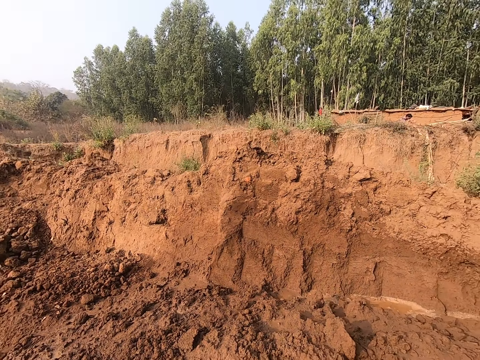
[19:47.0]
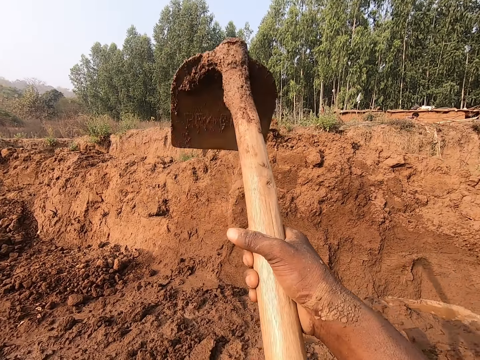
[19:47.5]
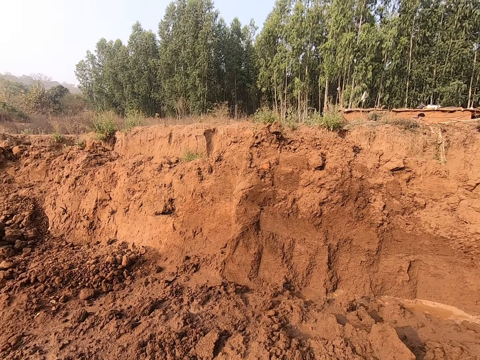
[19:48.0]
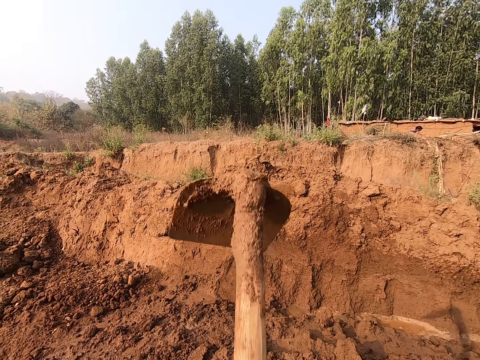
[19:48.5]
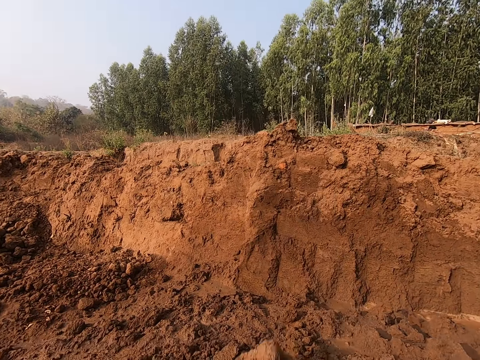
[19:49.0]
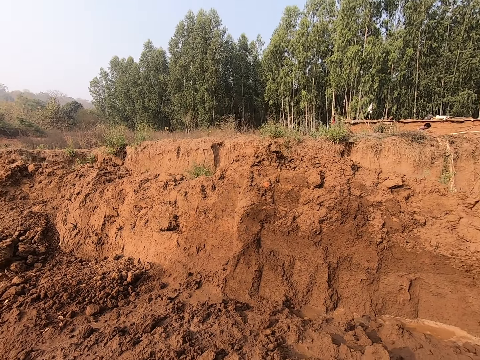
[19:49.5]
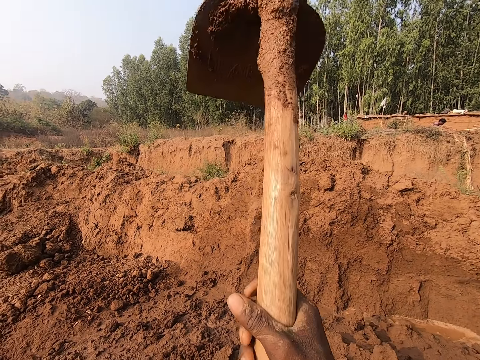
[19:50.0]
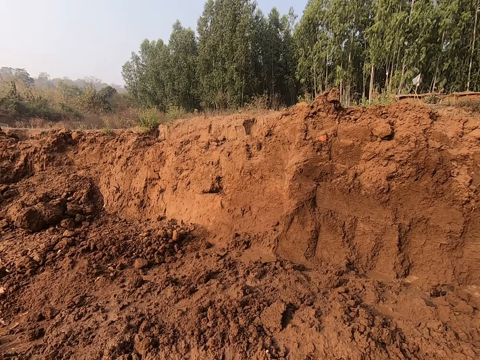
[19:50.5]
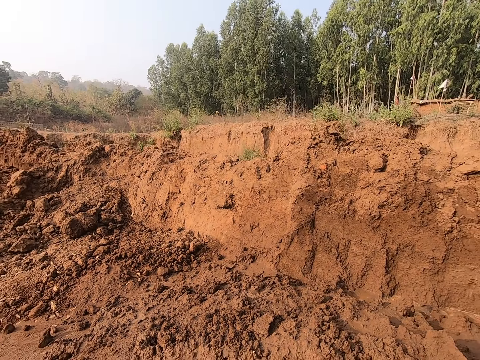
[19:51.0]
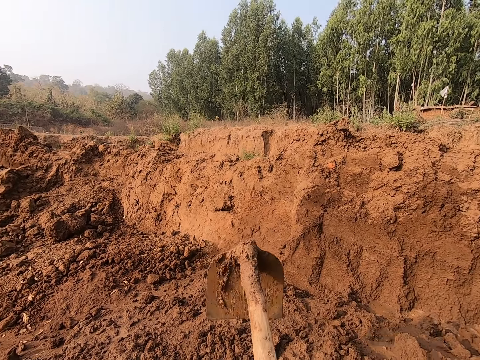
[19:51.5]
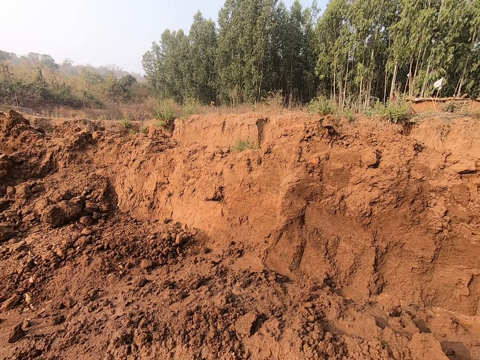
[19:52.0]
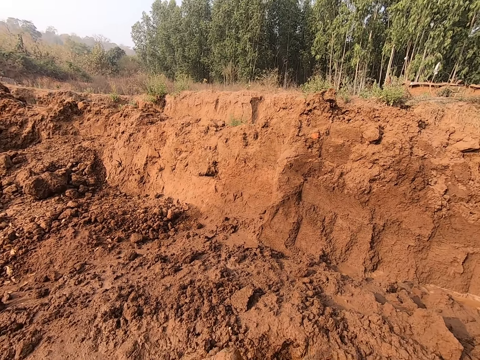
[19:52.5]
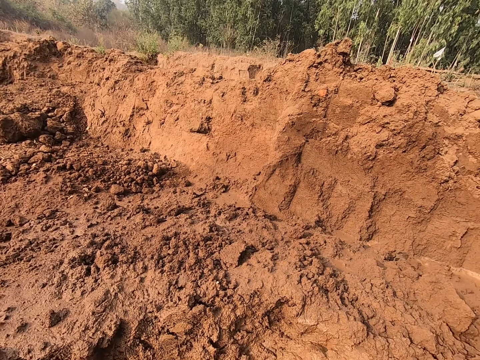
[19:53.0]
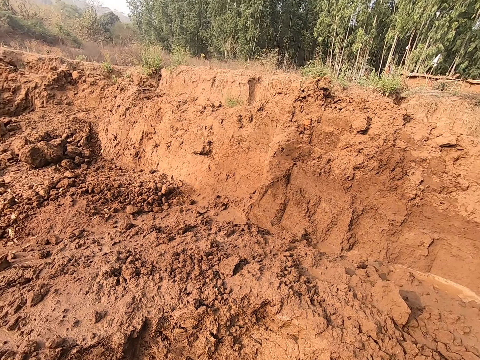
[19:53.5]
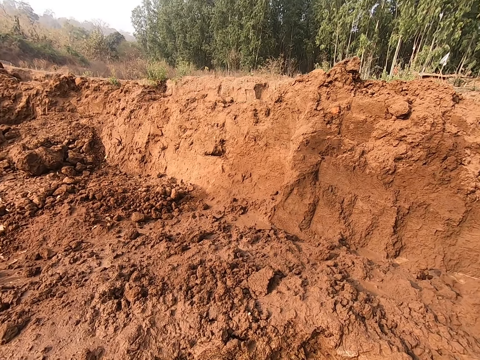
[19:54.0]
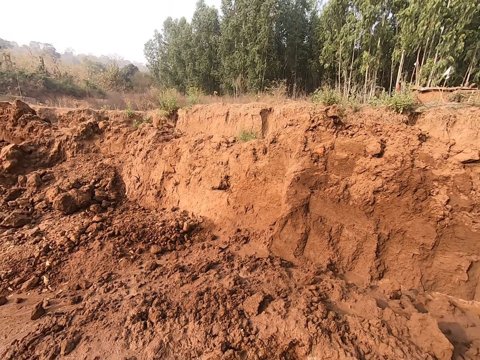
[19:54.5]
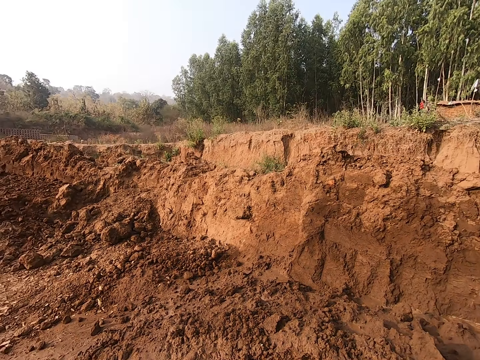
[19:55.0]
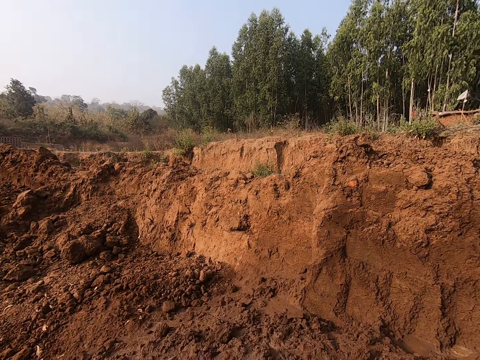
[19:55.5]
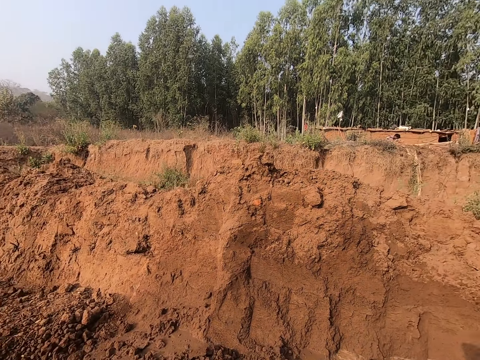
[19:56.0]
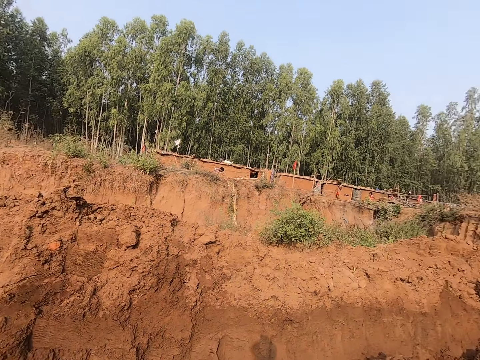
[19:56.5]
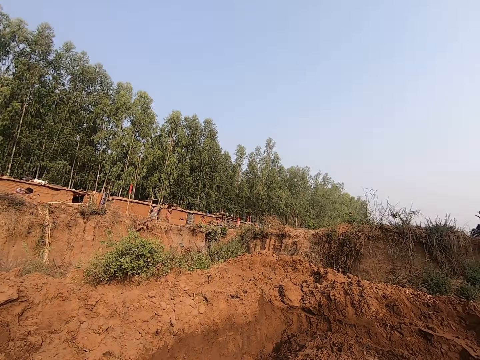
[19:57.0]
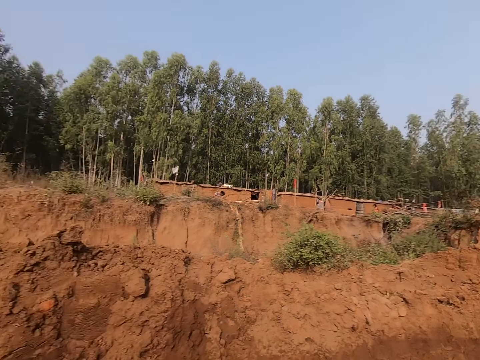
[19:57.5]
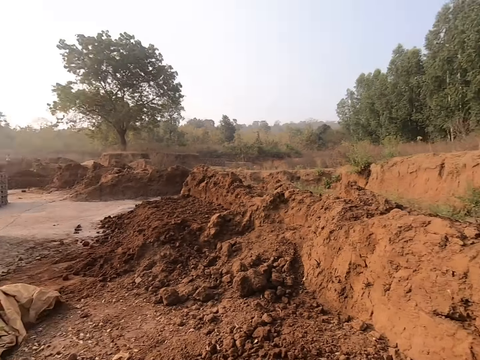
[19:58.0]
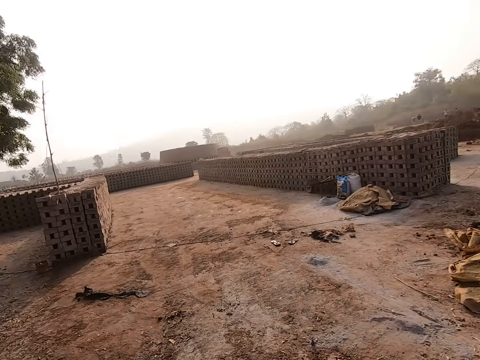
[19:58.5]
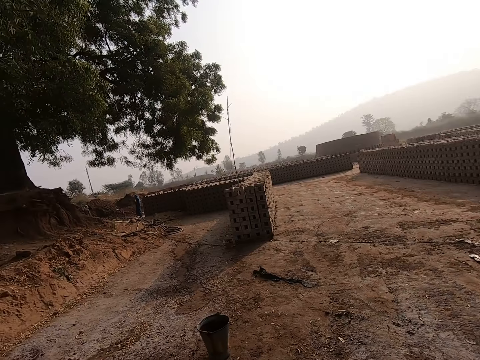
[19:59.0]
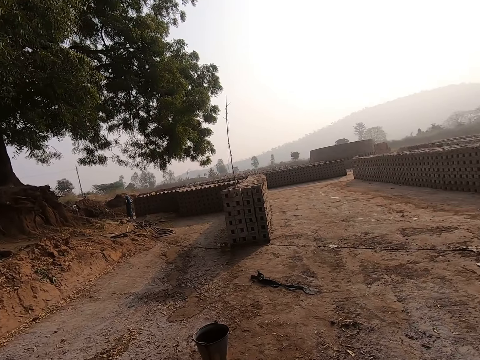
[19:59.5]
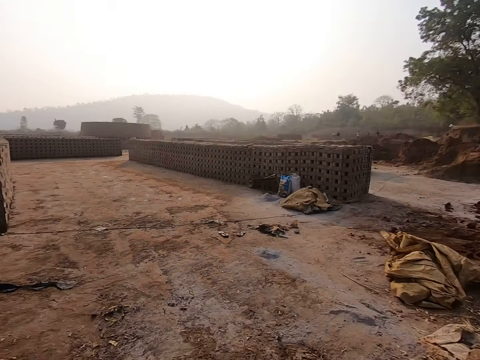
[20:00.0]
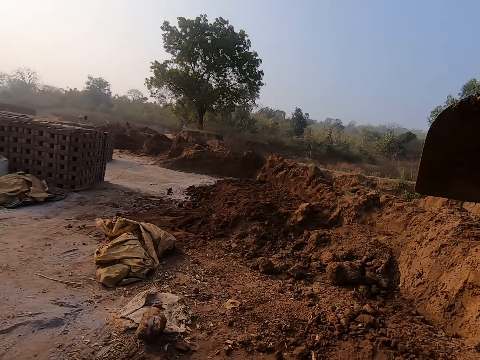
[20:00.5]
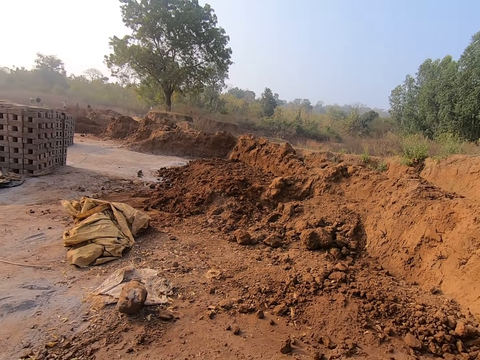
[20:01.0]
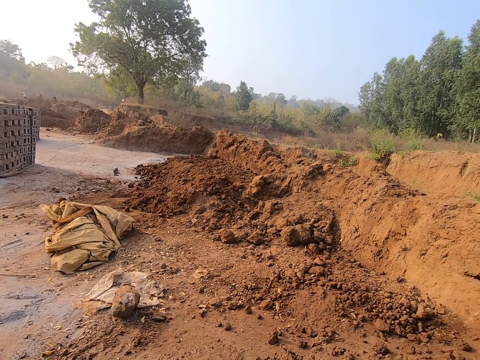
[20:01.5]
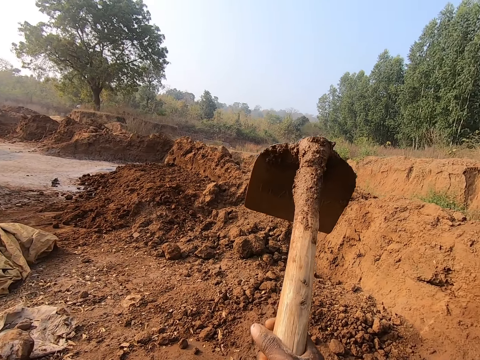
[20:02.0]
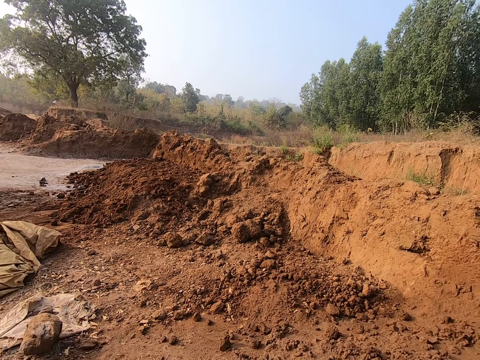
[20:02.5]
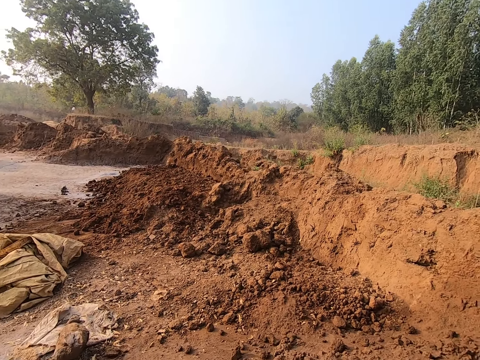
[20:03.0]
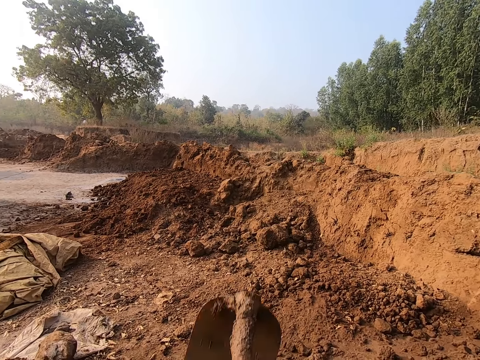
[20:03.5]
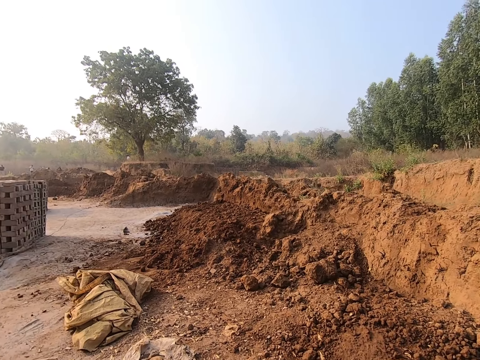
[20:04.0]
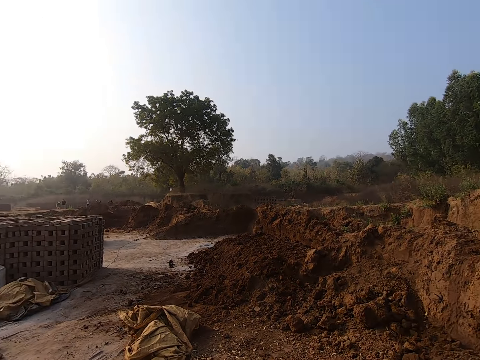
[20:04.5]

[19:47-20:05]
The camera wearer pulls mud with the hoe. He looks around the compound. He digs the ground with the hoe in his hands.

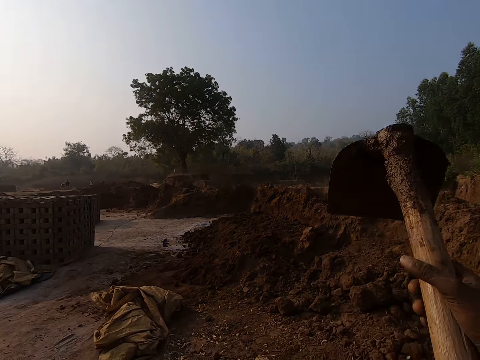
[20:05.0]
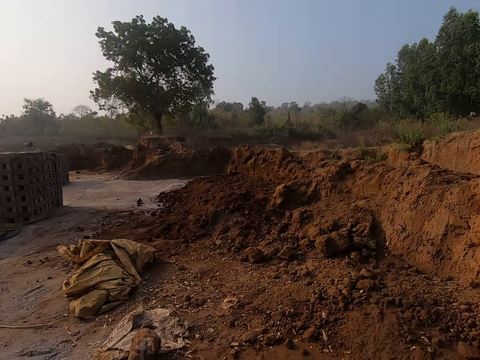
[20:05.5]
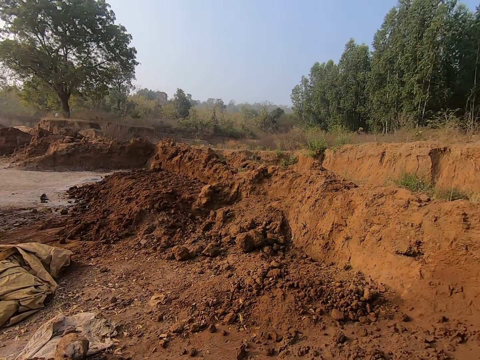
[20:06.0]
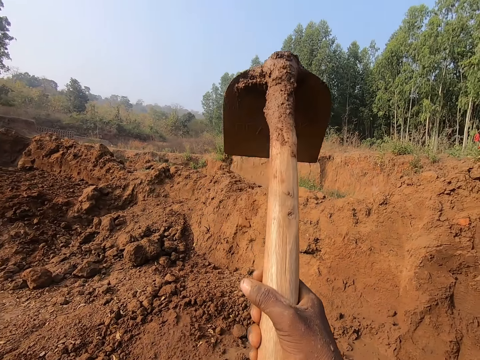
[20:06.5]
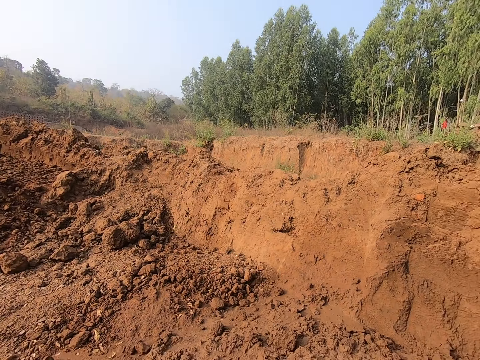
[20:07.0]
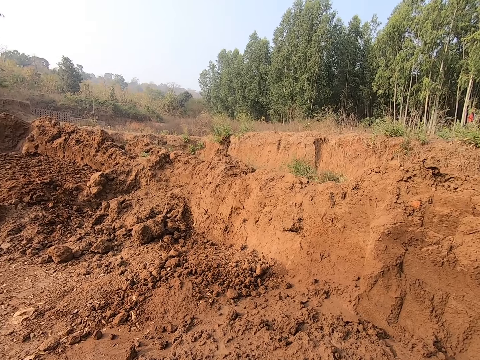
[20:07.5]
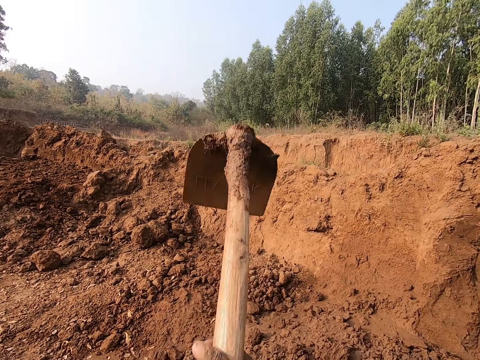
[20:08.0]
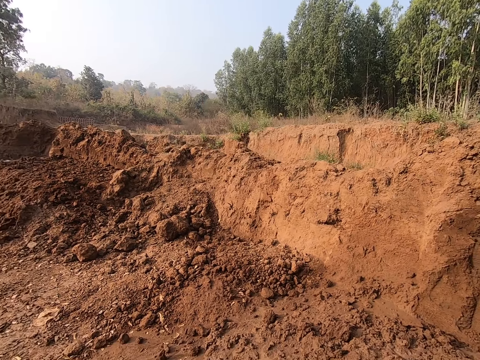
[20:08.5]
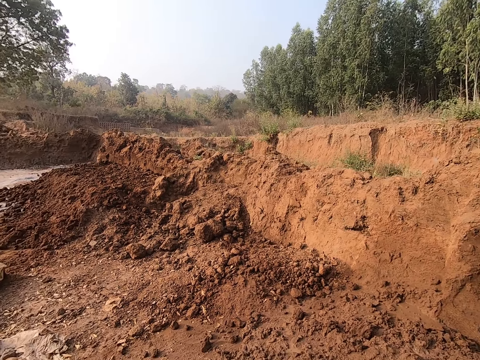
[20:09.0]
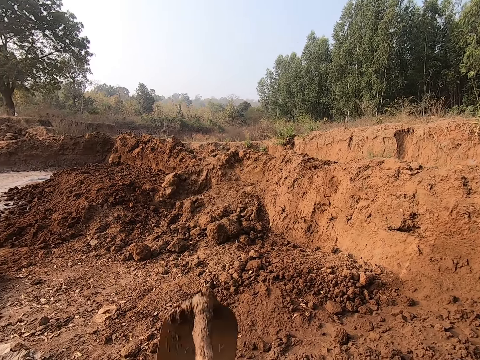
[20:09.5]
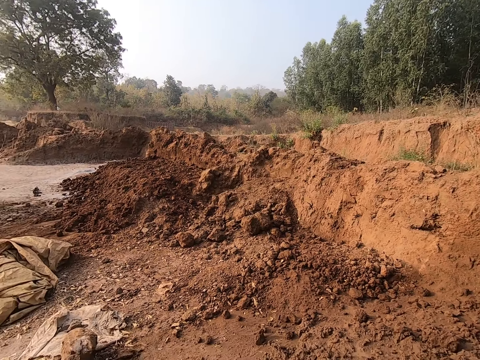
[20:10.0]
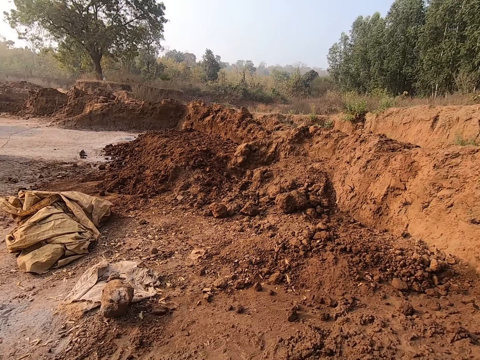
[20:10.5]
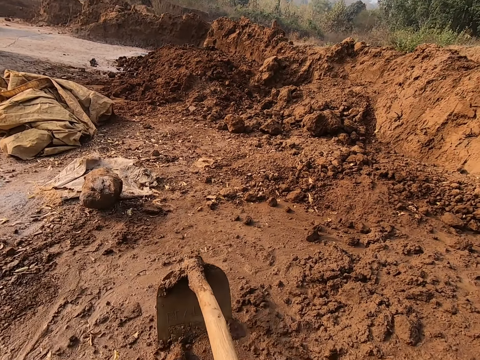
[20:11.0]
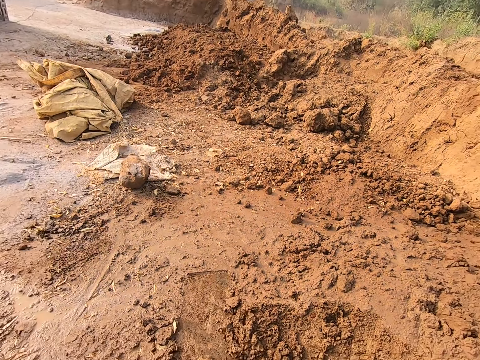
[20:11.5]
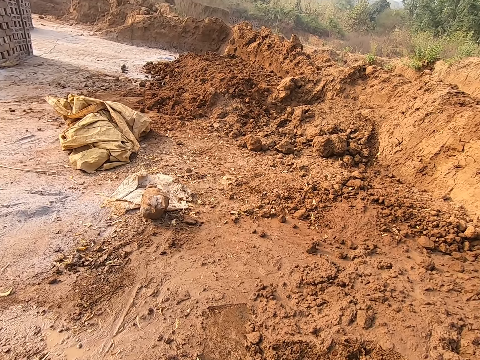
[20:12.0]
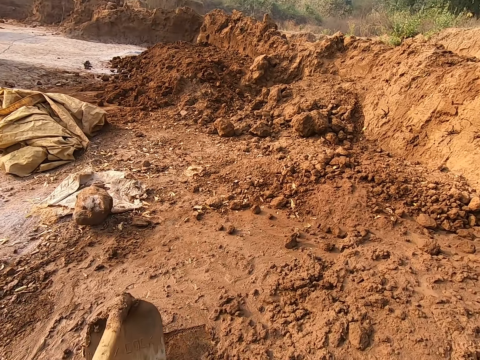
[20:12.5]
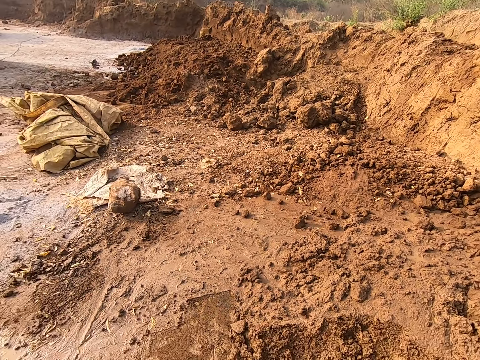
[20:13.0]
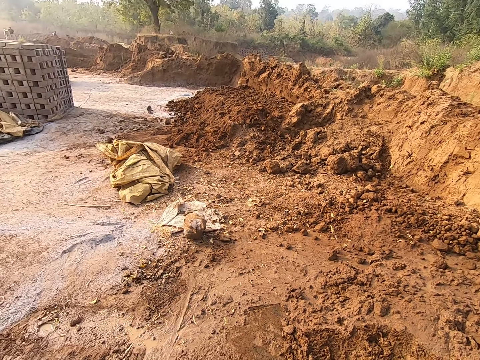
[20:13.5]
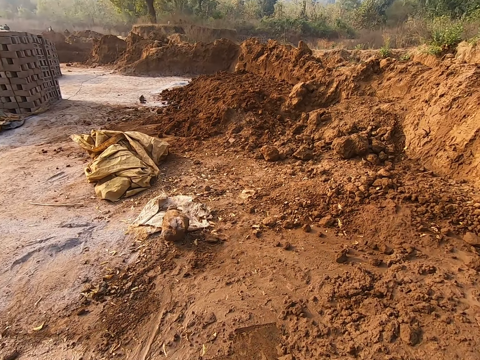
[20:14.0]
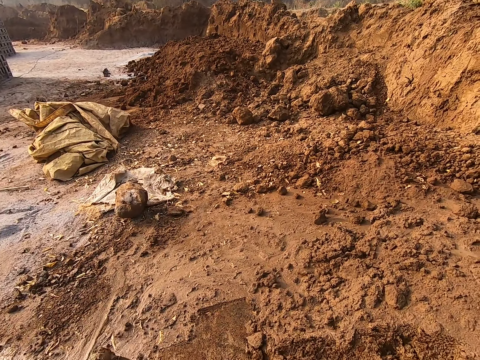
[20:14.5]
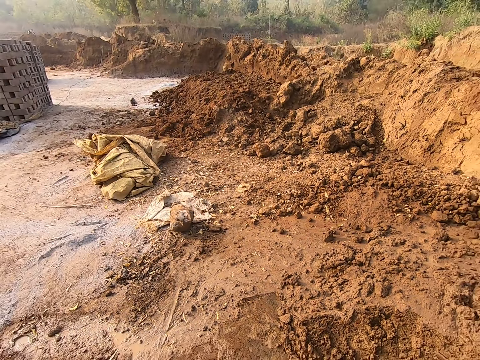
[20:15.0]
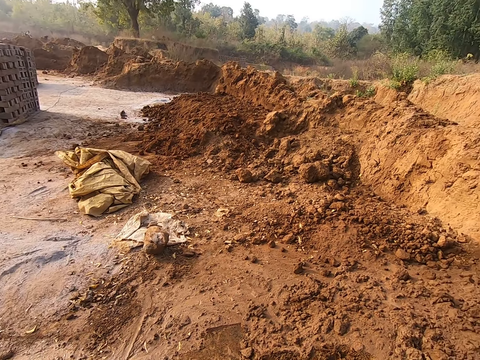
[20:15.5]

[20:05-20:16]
The camera wearer scrapes the ground with the hoe in his hands. He pulls mud with the hoe.
